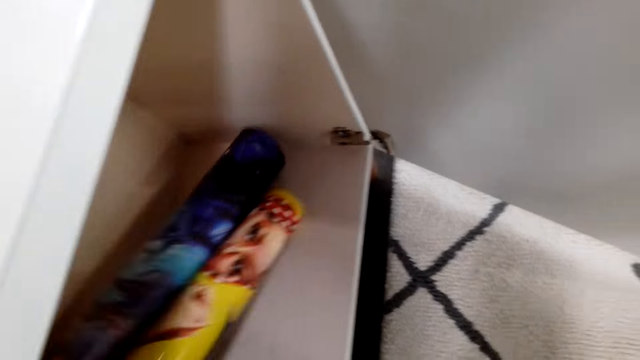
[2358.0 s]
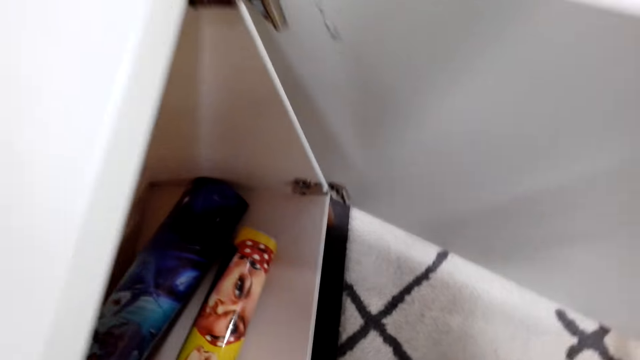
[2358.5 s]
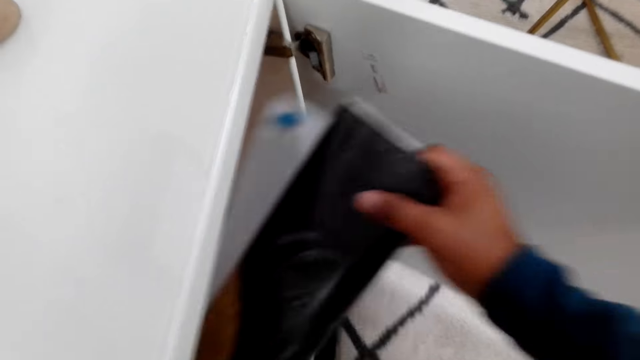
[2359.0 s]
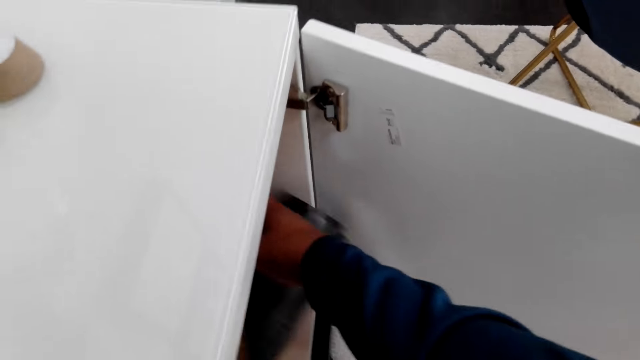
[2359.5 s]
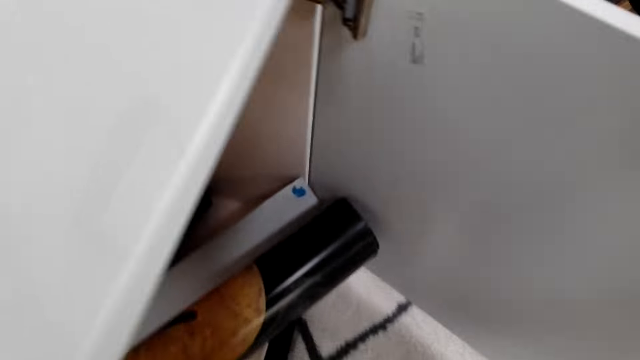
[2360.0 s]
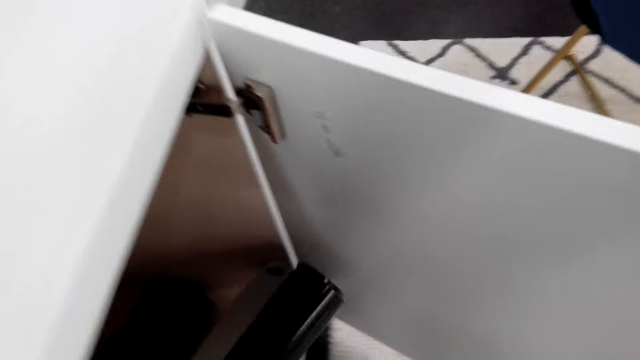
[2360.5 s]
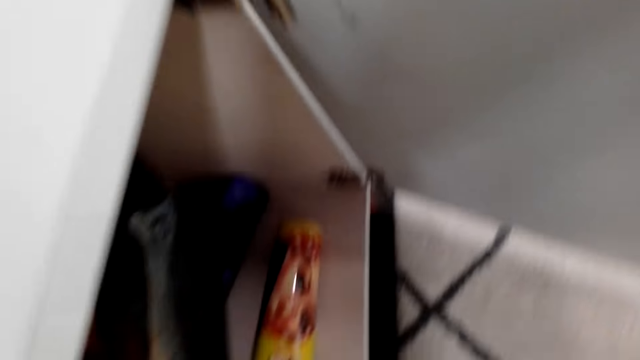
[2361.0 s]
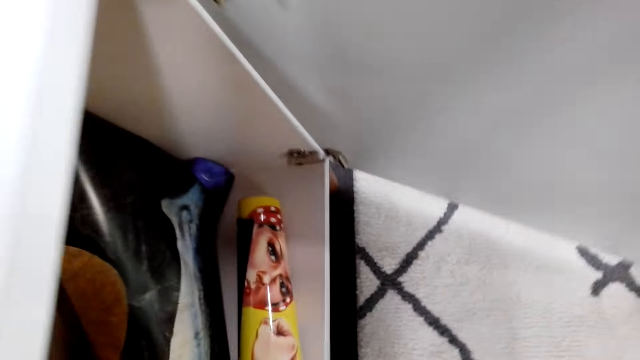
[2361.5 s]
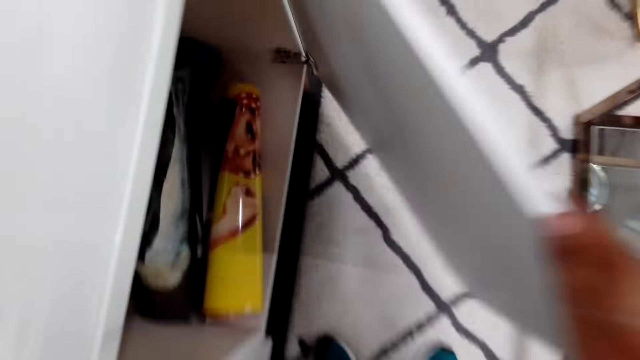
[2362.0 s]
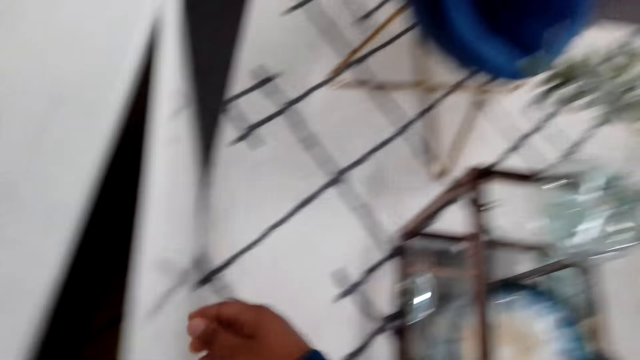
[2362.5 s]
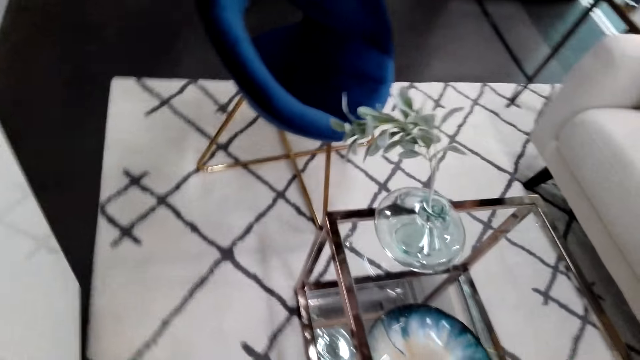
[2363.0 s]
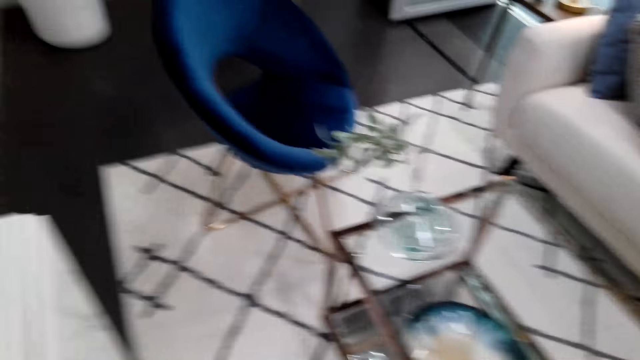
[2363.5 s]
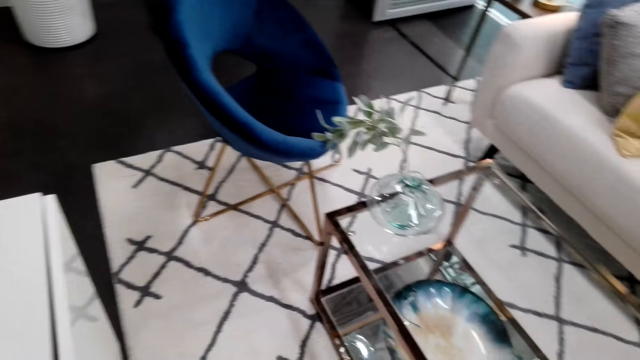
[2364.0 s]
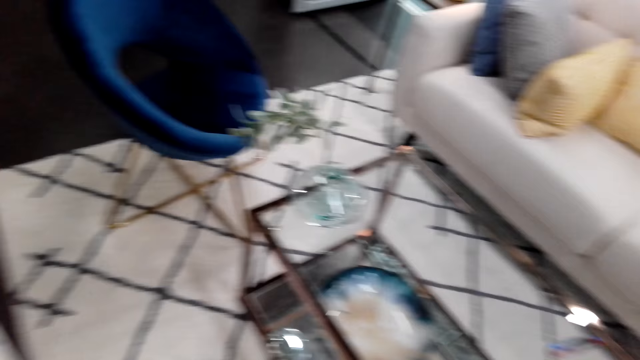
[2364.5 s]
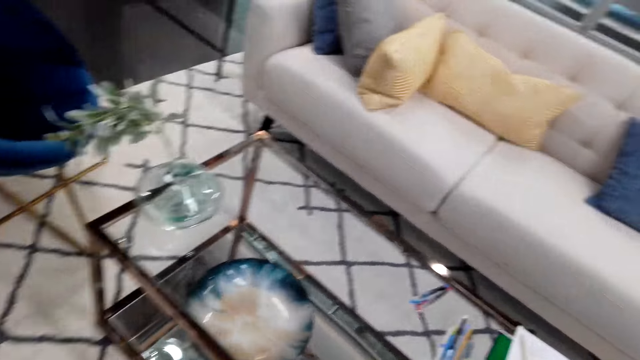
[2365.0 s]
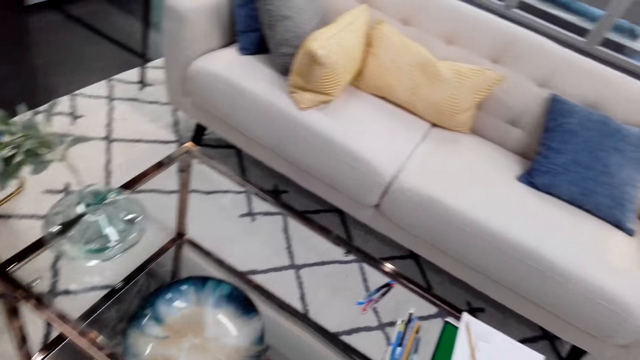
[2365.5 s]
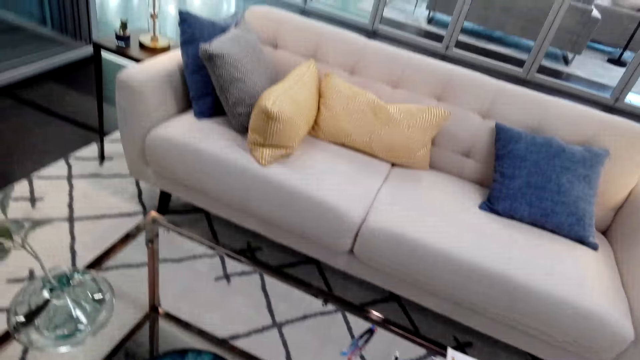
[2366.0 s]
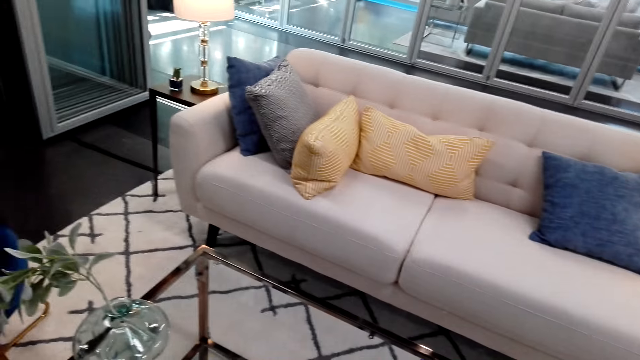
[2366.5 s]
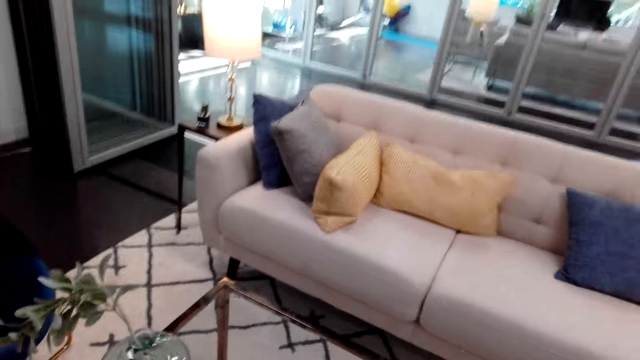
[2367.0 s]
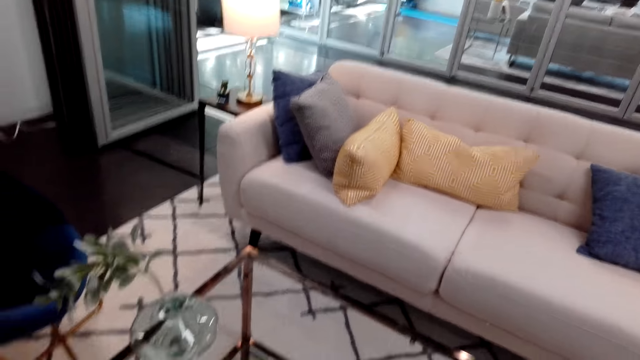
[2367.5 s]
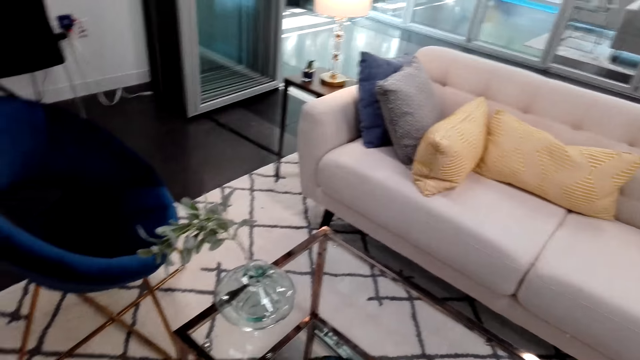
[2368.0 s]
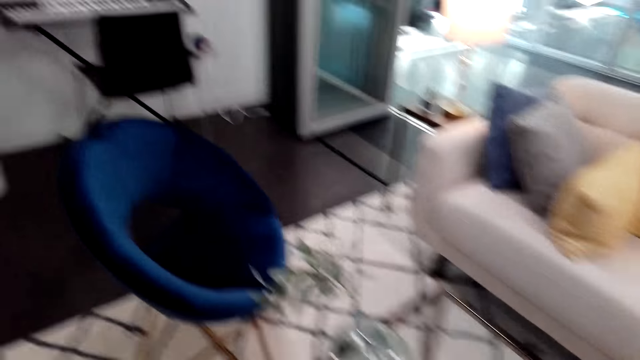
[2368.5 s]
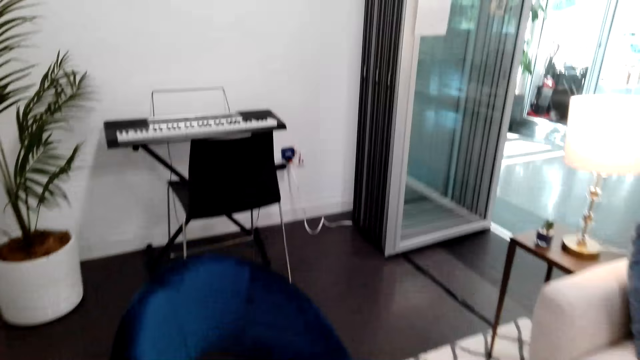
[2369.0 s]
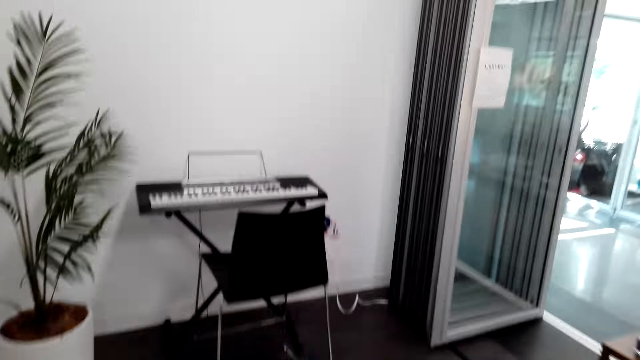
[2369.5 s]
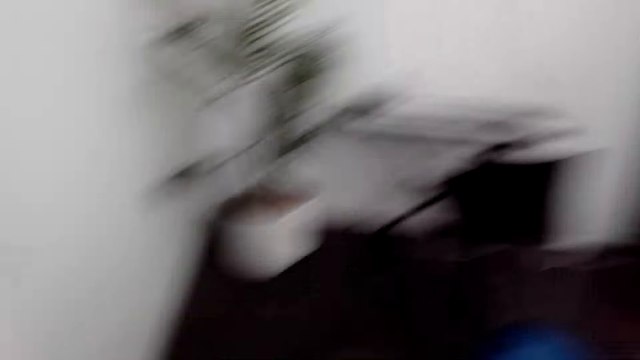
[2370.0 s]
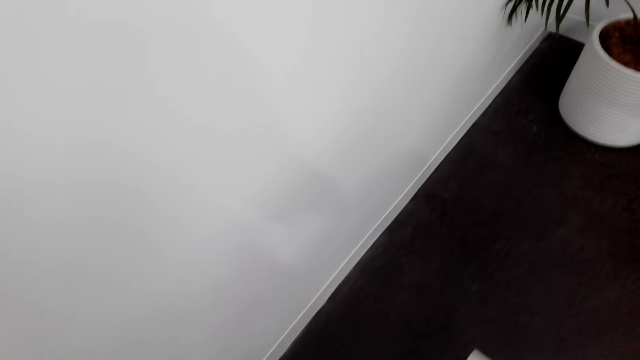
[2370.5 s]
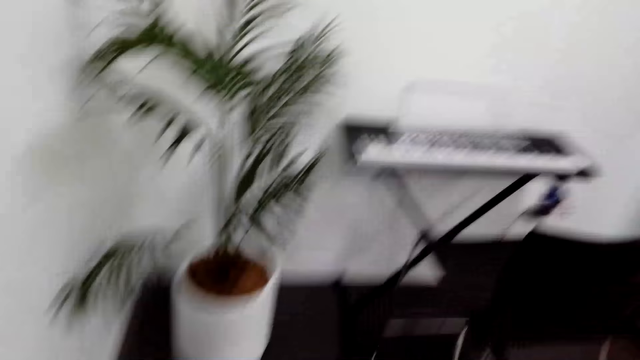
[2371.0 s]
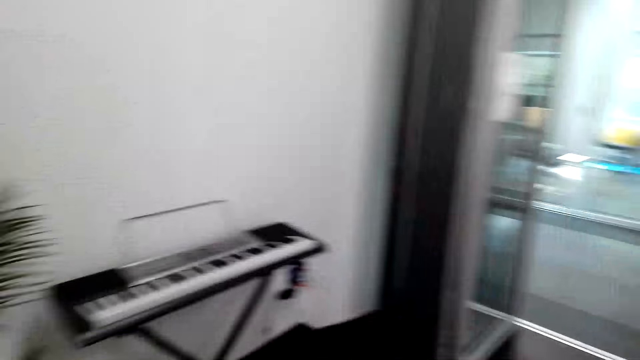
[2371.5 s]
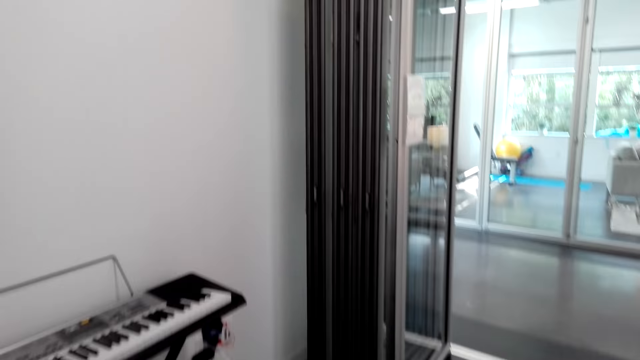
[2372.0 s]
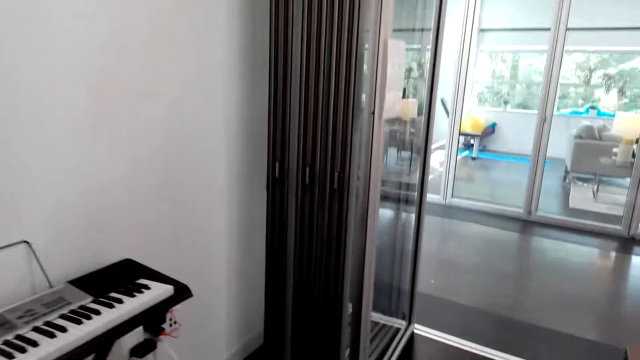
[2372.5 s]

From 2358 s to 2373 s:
The camera wearer puts the poster into the cabinet. They close the cabinet door. They look around. They walk around the study room. They walk on the floor.

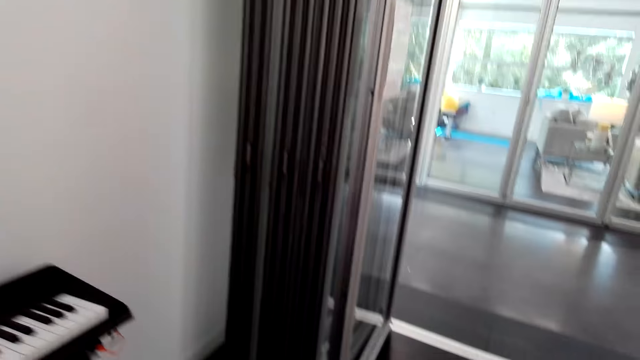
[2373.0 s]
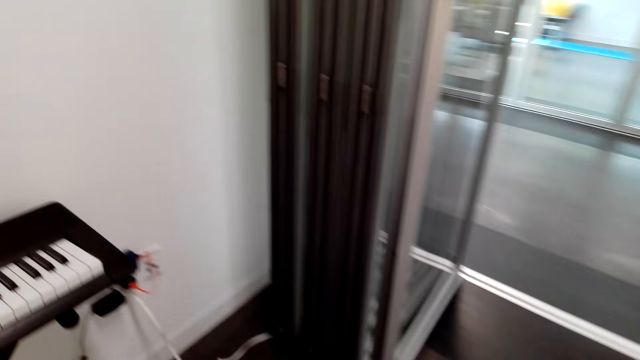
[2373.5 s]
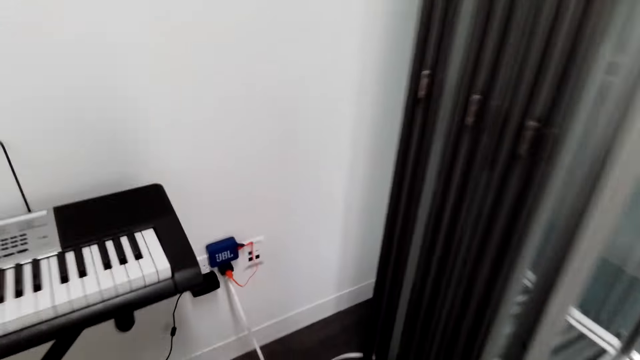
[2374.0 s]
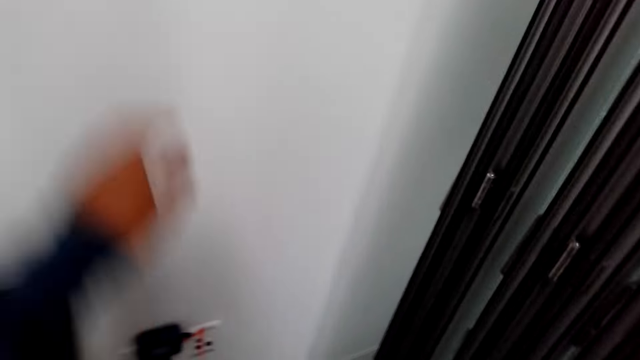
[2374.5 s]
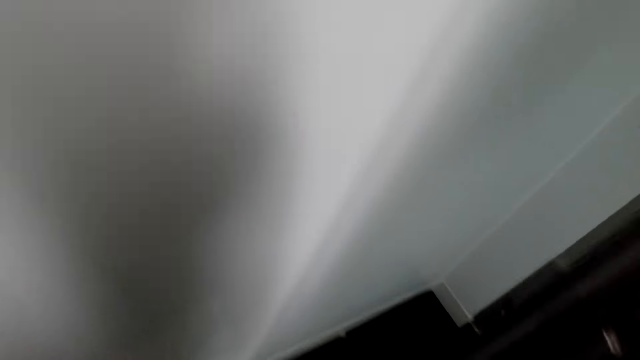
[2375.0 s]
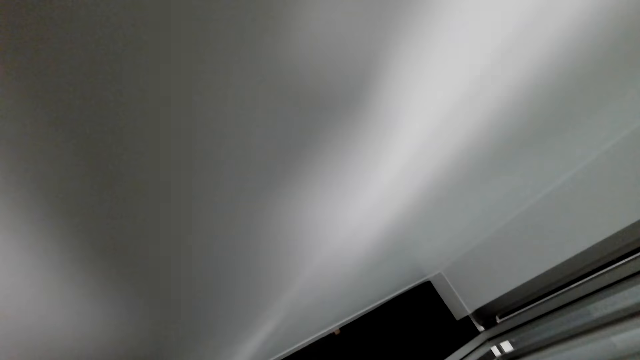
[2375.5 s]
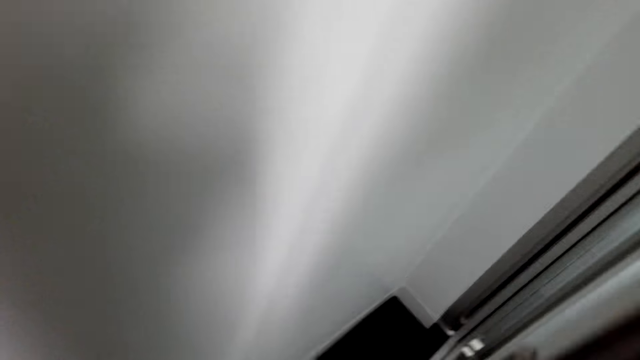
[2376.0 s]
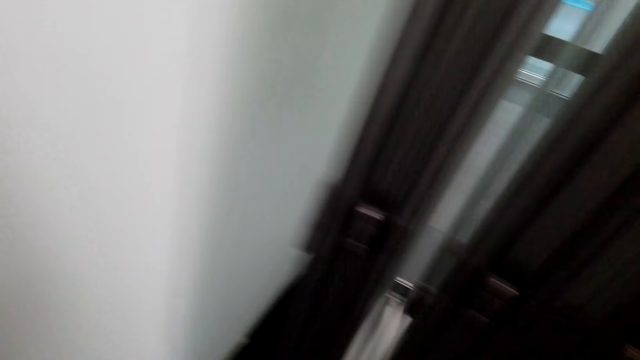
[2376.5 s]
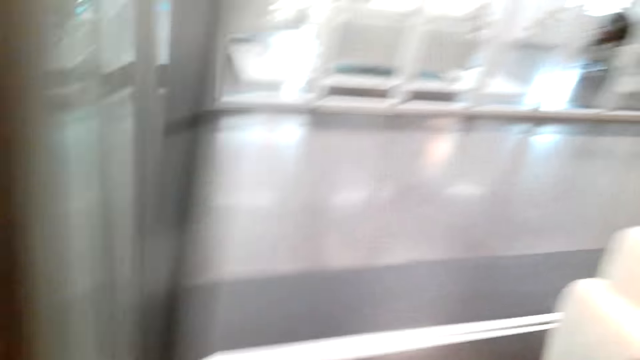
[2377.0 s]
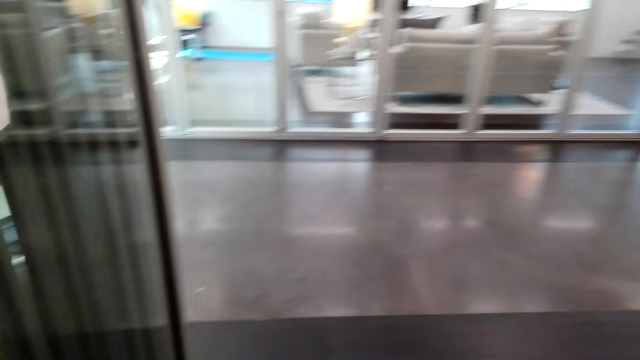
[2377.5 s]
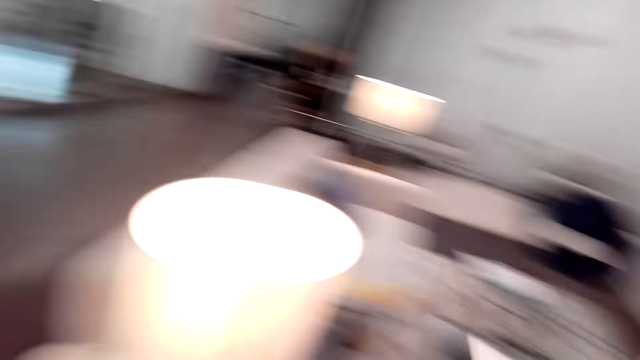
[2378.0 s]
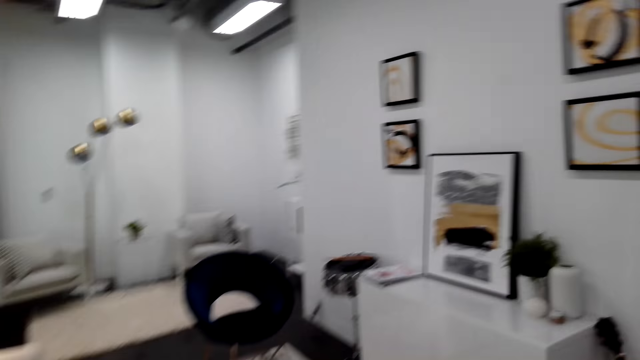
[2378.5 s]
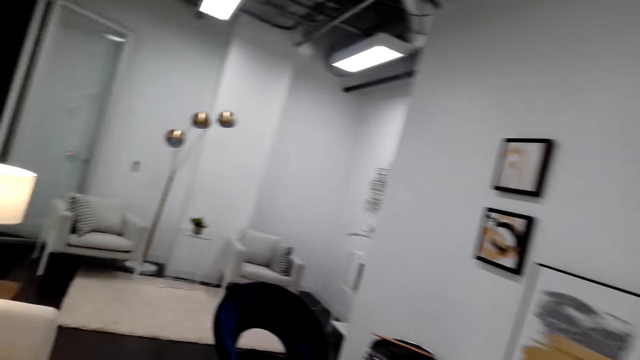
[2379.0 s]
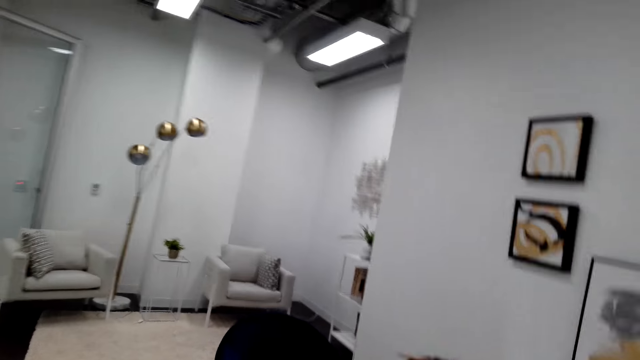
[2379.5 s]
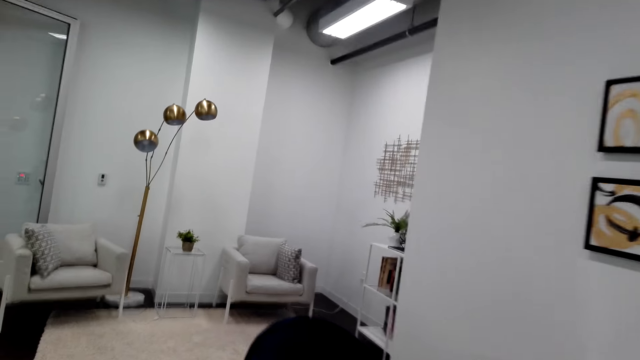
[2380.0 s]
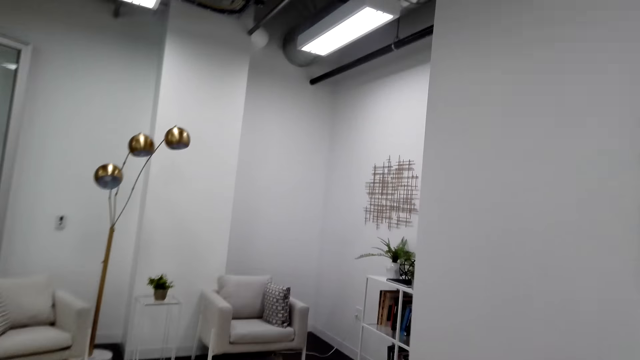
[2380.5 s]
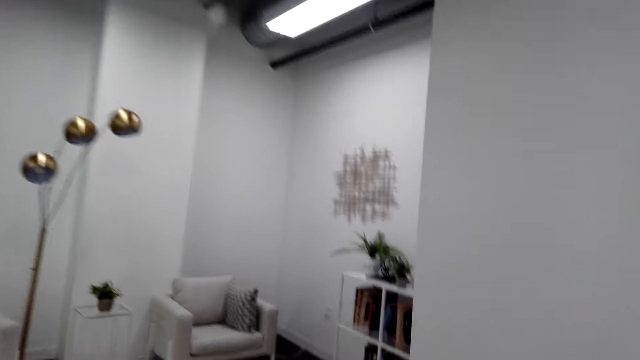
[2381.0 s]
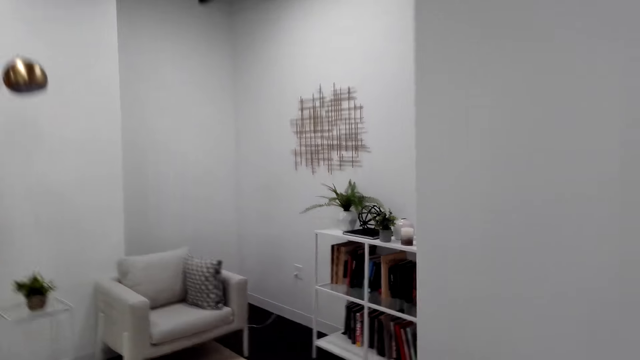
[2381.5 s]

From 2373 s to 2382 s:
The camera wearer looks for something. They walk on the floor.
